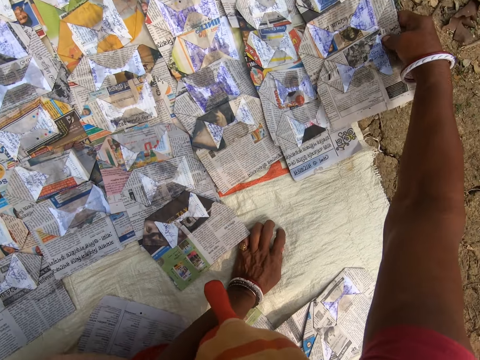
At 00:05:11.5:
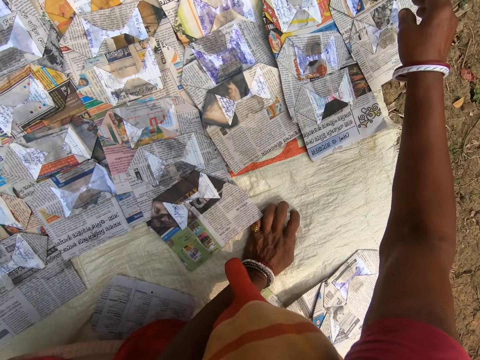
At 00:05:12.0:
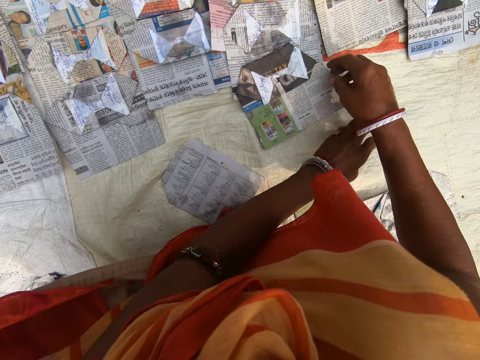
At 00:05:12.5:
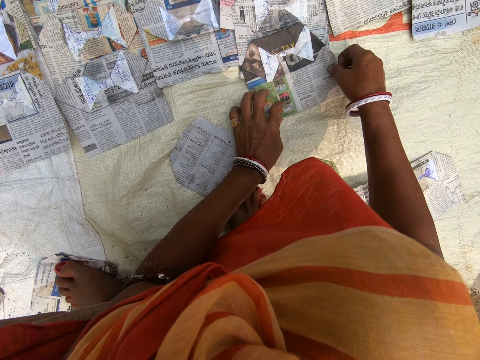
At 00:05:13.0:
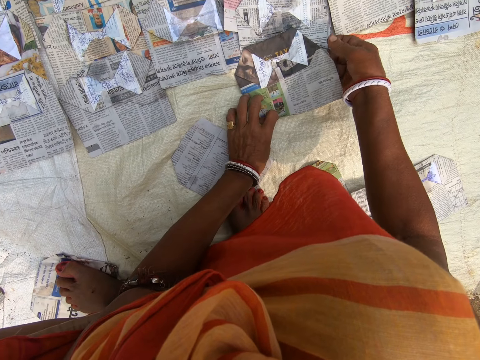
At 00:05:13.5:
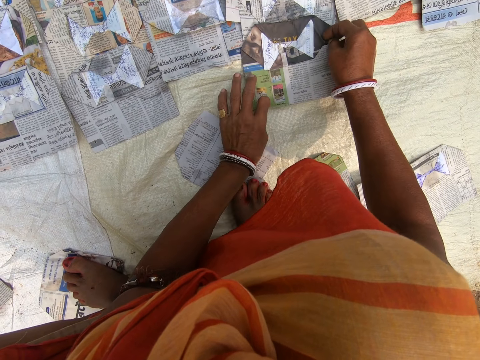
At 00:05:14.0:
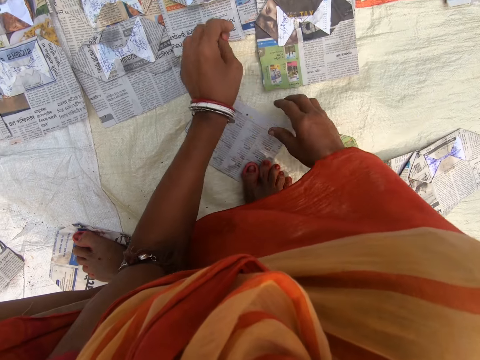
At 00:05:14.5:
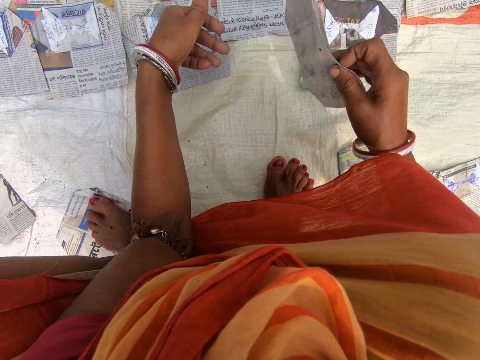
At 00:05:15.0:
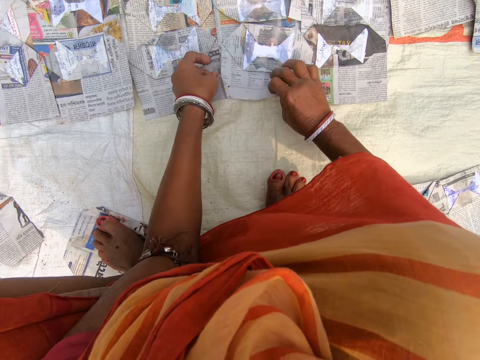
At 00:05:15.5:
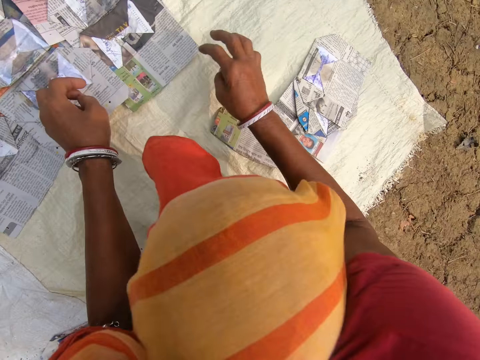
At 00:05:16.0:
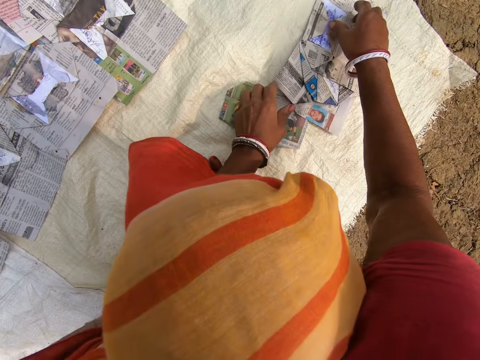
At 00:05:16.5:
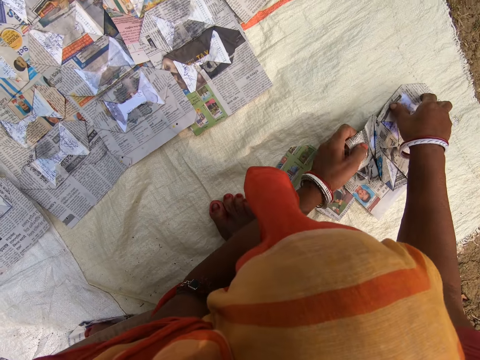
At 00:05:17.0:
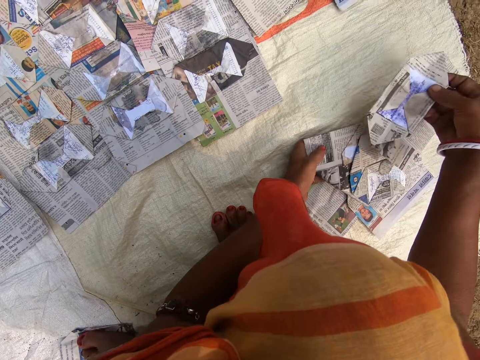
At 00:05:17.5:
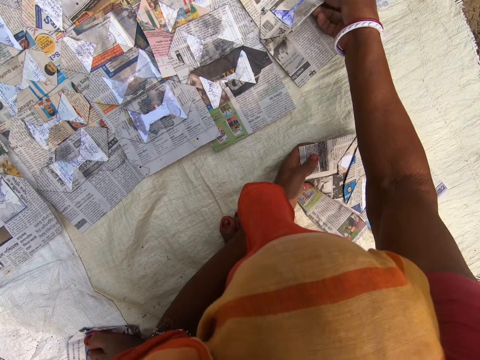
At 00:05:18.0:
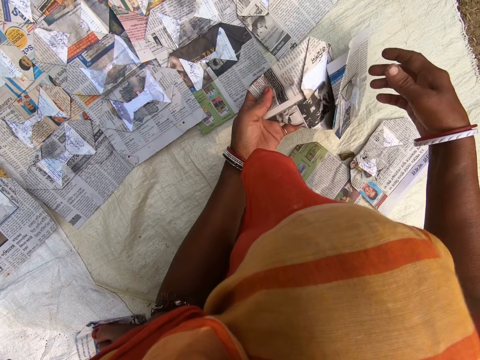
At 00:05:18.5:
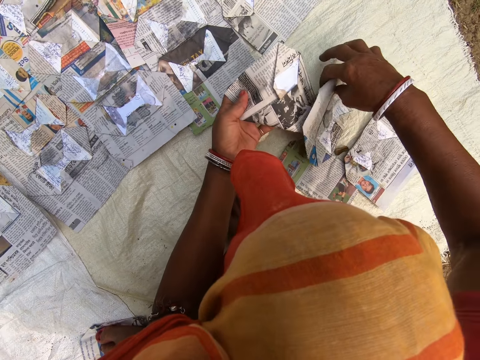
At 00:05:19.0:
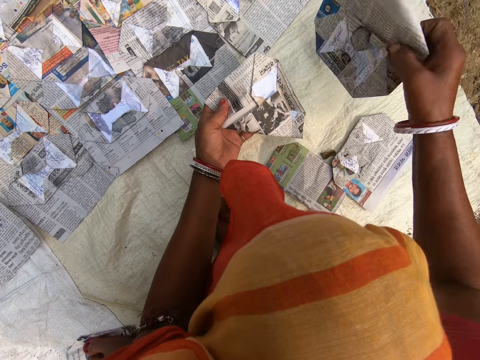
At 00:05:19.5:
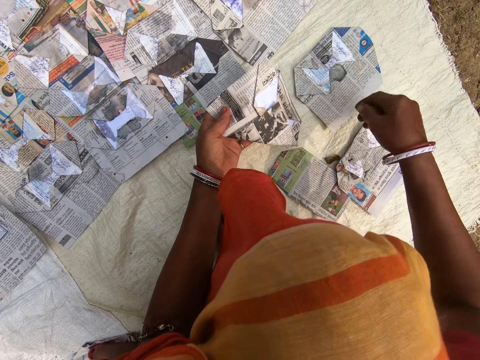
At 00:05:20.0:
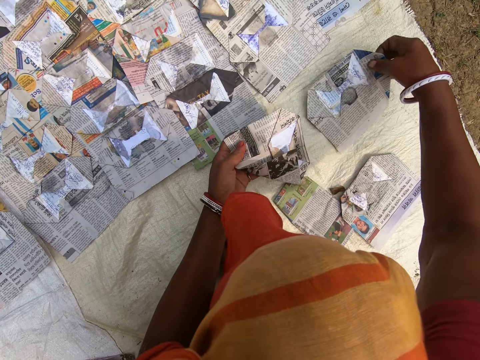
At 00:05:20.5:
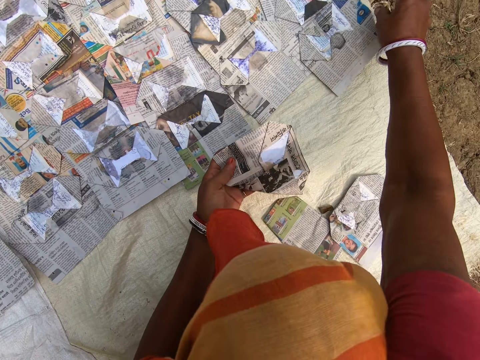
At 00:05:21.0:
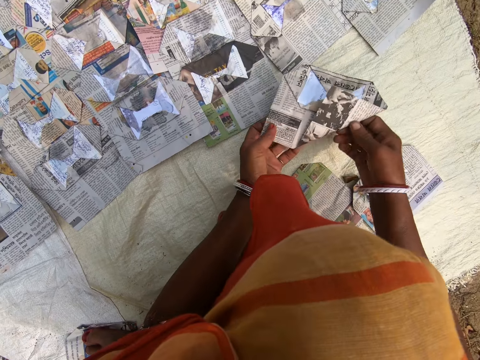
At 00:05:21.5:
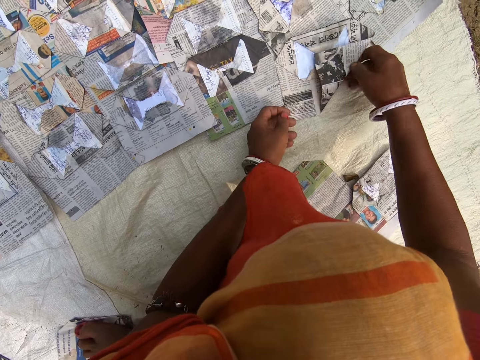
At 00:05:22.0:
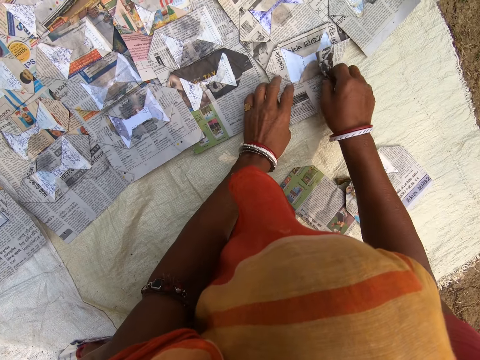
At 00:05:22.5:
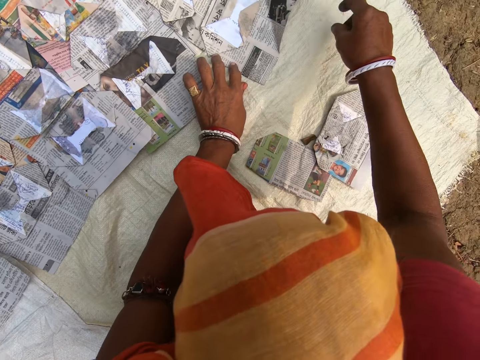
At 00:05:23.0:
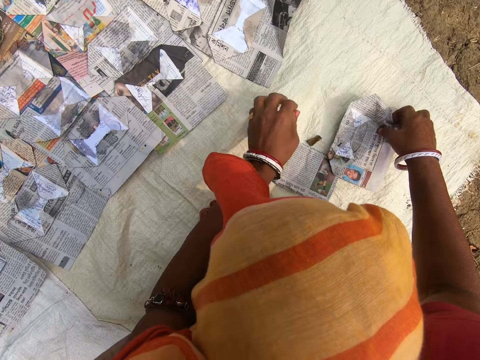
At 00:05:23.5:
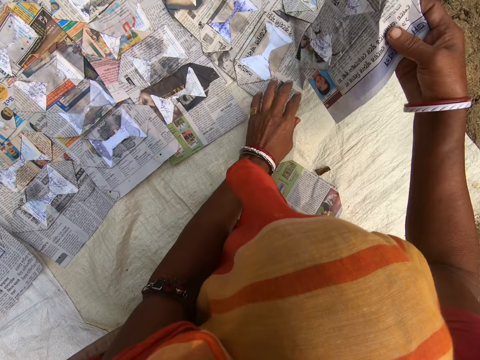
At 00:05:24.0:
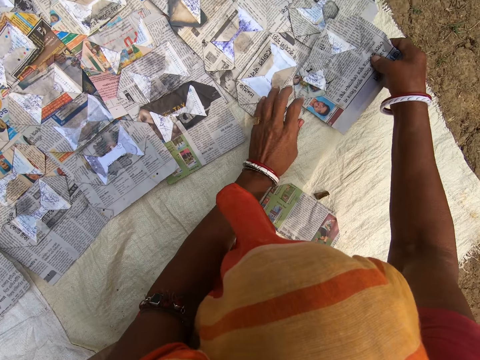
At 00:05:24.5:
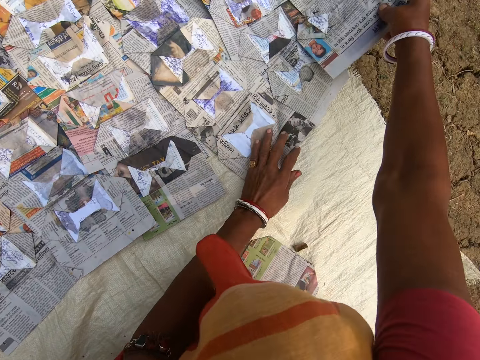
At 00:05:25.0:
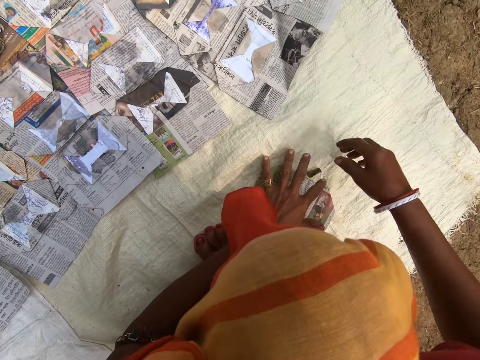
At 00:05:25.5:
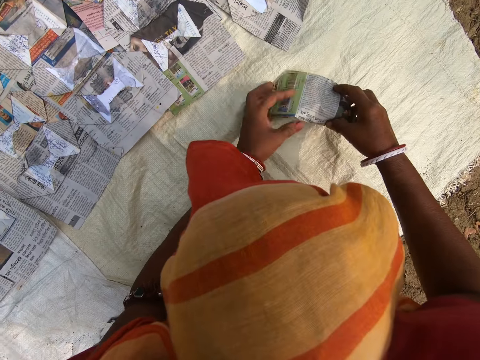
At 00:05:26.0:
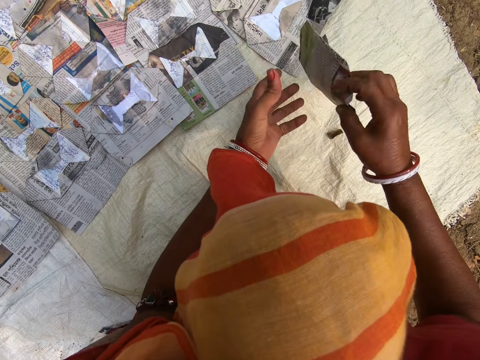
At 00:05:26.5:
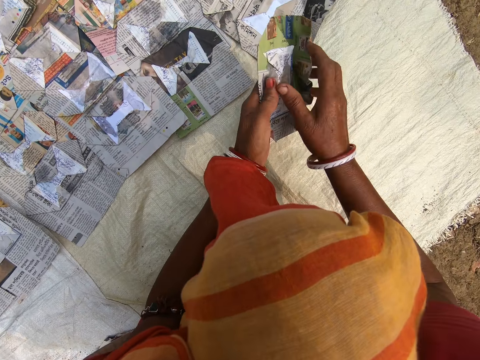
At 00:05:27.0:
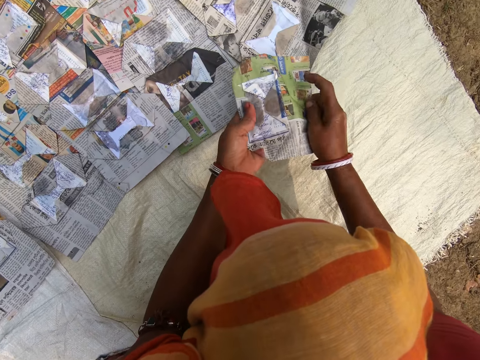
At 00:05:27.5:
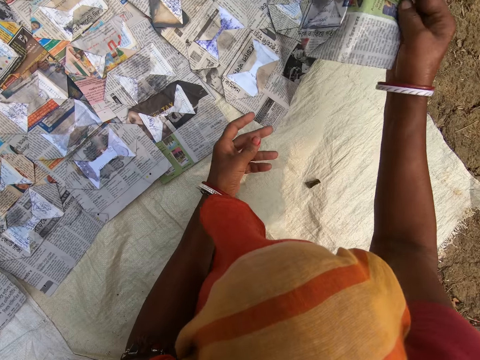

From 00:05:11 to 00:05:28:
The camera wearer arranges the newspapers. They place the magazine on the sack. They look at the magazine. They stretch the magazine. They pick up the newspapers. They arrange the newspapers. They place the magazine on the sack. They look around. They pick up the newspapers. They place the magazine on the sack. They arrange the newspapers. They pick up the newspapers. They place the magazine on the sack. They look around. They pick up the newspapers. They arrange the newspapers. They place the magazine on the sack. They look around. They place the magazine on the sack. They stretch the magazine. They pick up the newspapers. They place the magazine on the sack. They arrange the newspapers. They pick up the magazine. They place the magazine on the sack. They look around. They pick up the newspapers. They stretch the magazine.

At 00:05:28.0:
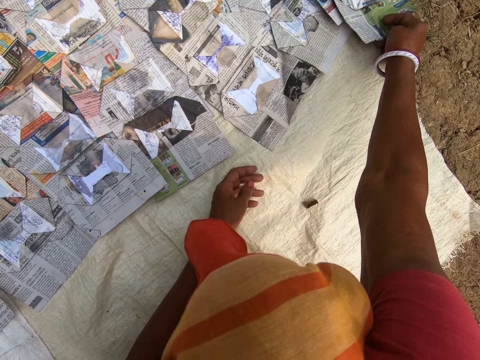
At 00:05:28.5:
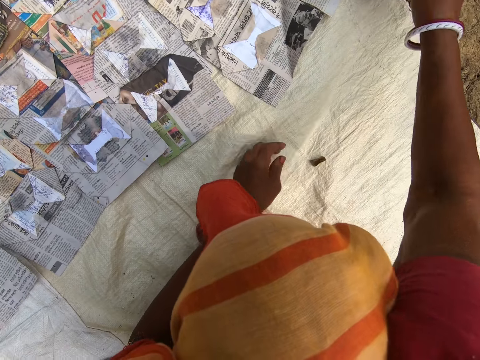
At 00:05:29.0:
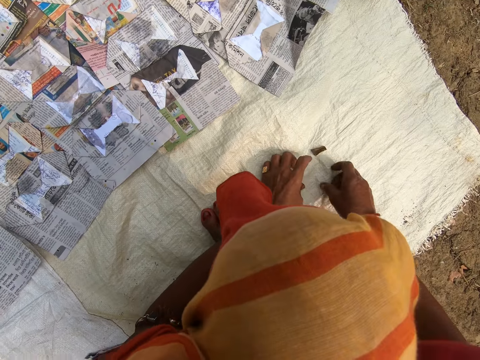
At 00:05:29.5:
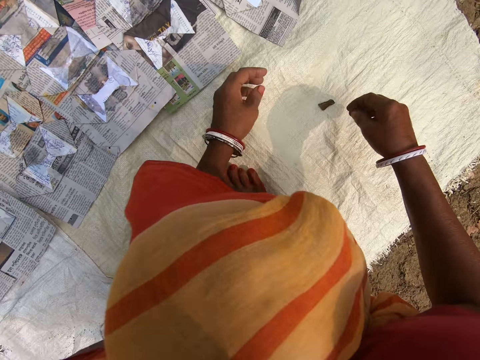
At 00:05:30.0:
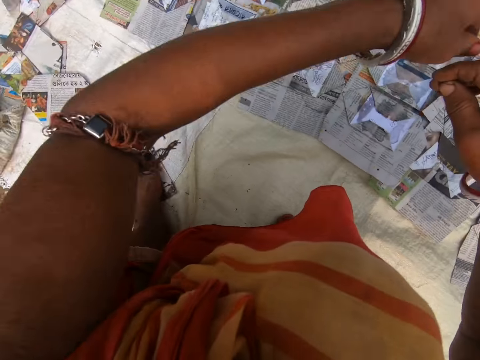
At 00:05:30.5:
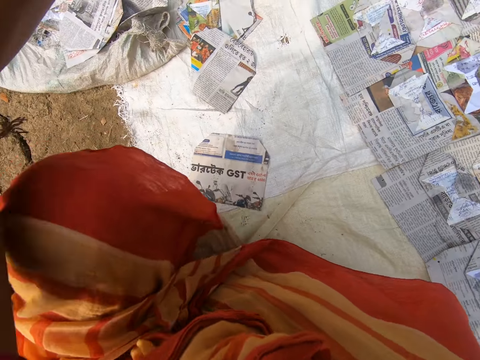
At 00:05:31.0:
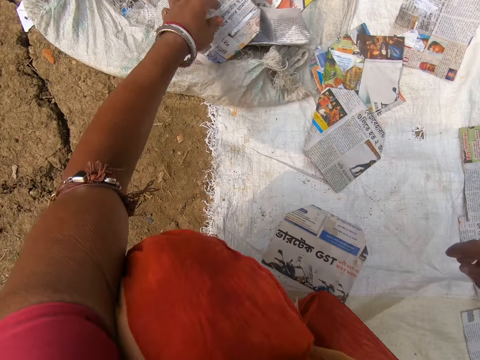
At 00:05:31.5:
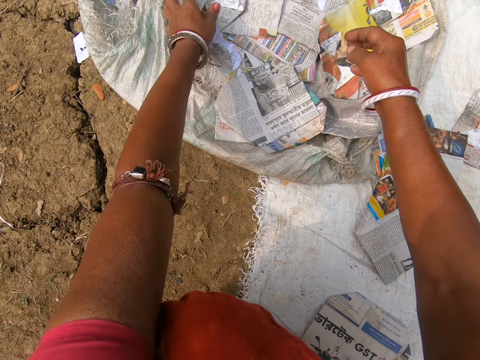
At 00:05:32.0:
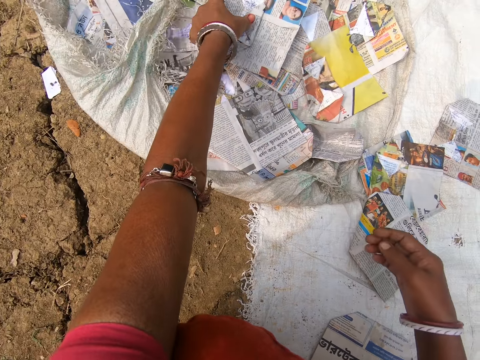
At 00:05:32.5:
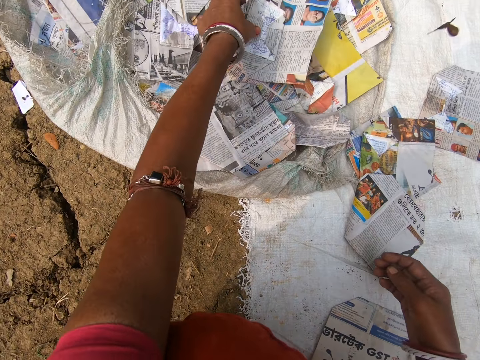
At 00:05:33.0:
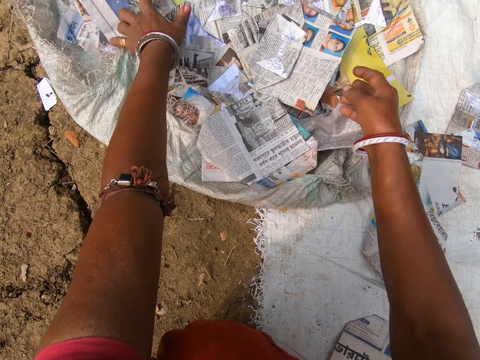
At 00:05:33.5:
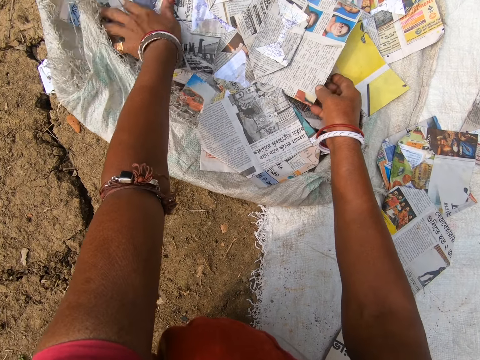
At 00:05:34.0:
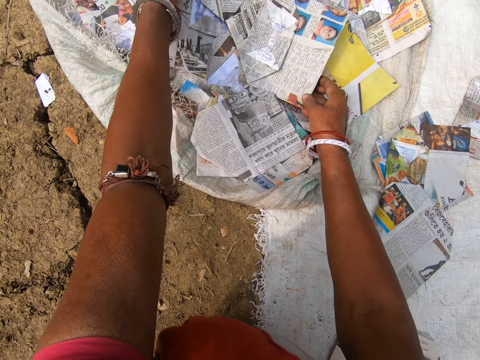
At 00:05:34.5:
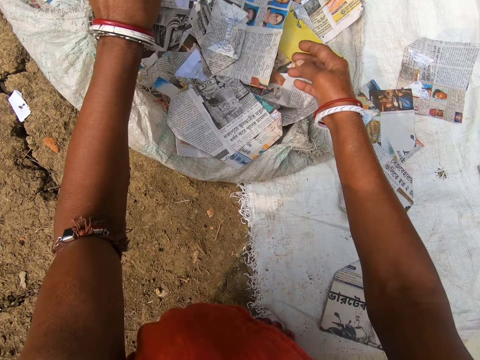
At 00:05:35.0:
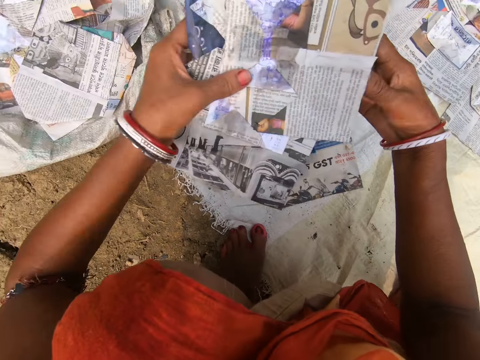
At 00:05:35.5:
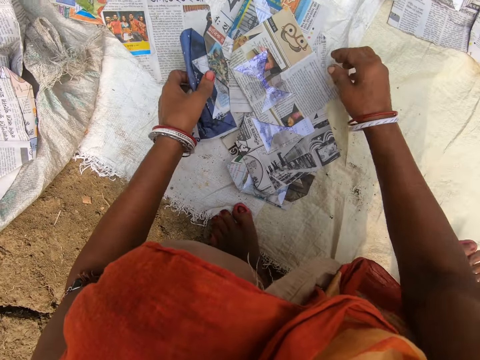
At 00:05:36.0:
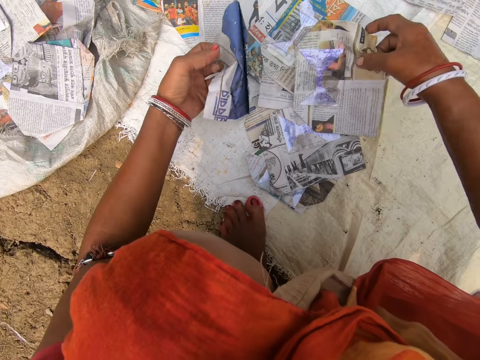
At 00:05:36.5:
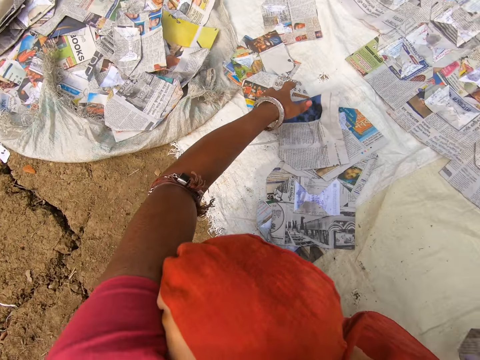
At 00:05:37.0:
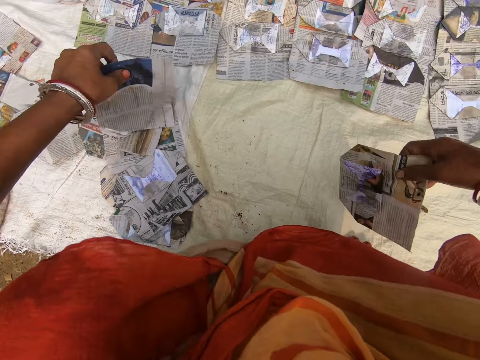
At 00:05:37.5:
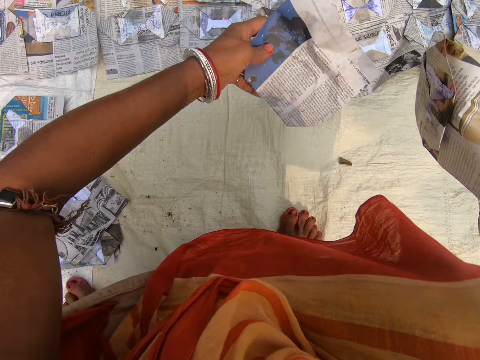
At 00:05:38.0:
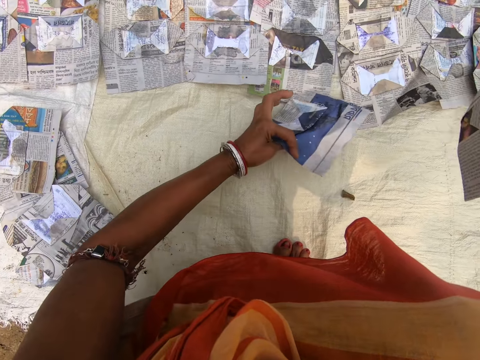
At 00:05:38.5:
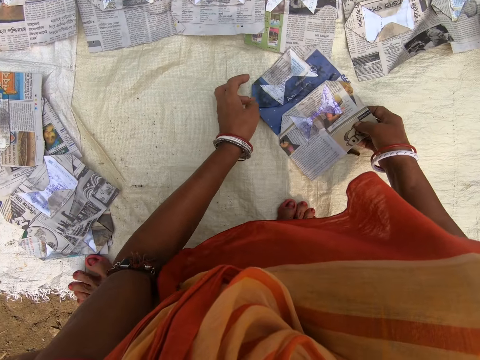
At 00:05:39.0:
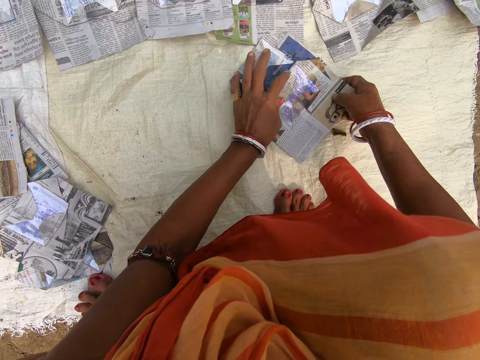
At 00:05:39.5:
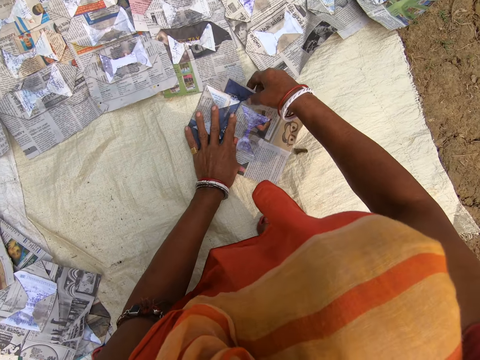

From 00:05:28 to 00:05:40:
The camera wearer arranges the newspapers. They place the magazine on the sack. They look around. They turn around. They move around. They pick up the newspapers. They pull the magazine. They drop the magazine. They arrange the magazine. They pick up the newspapers. They put down the newspapers. They look at the magazine.
